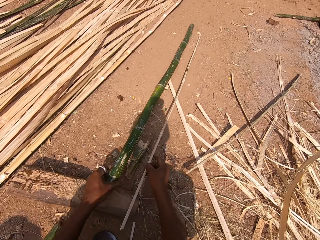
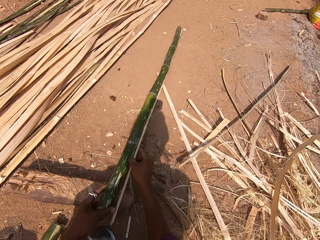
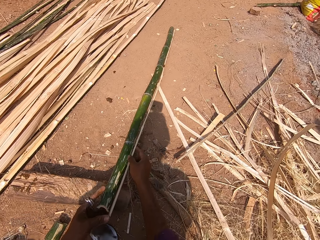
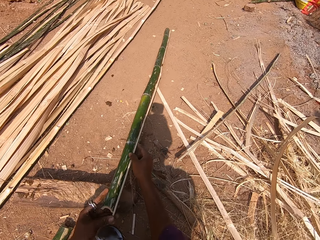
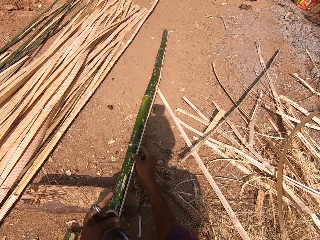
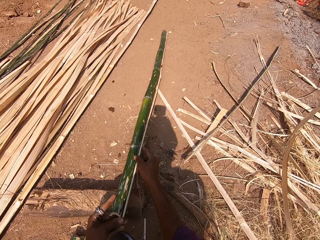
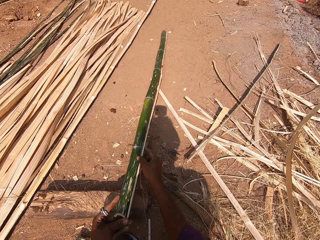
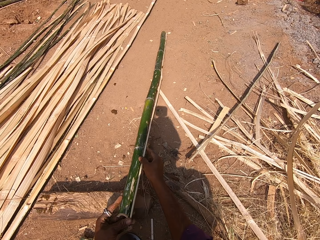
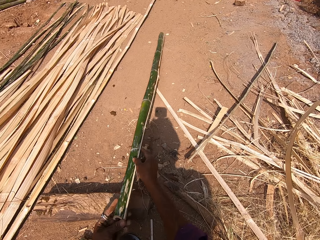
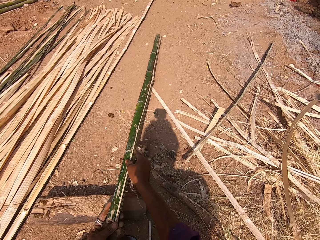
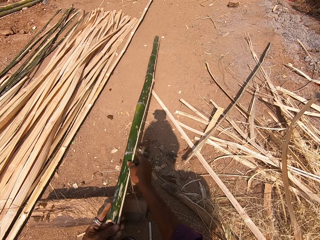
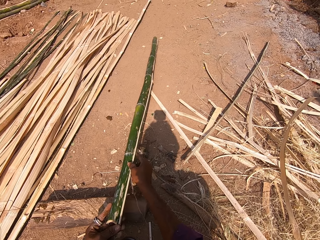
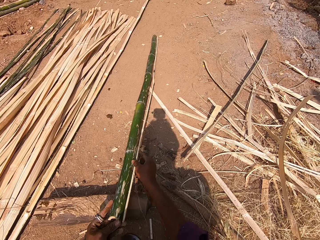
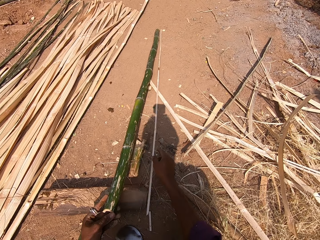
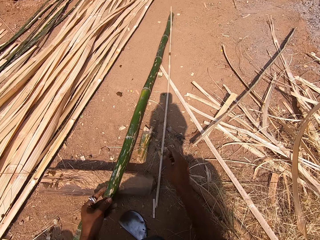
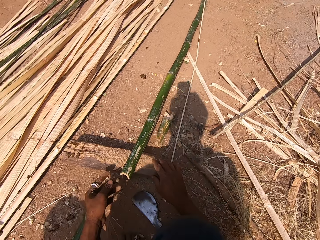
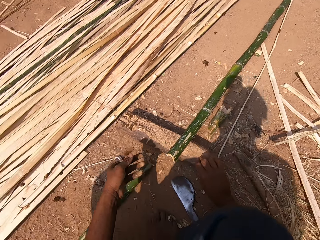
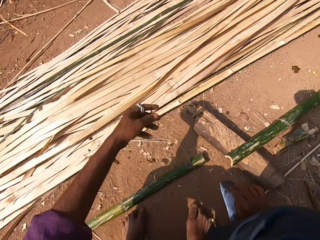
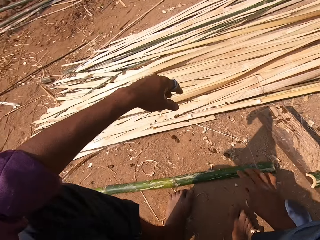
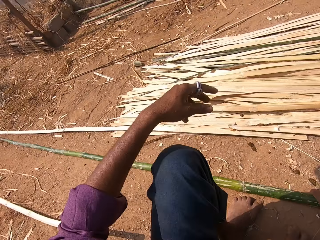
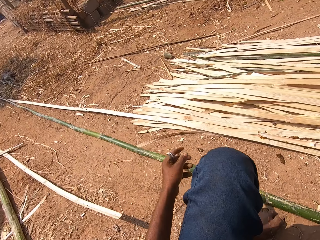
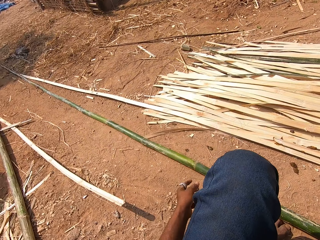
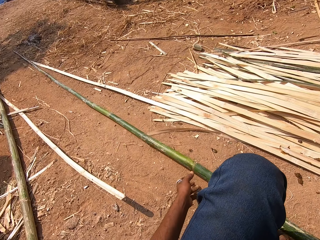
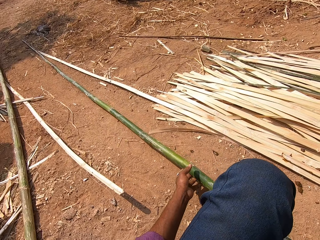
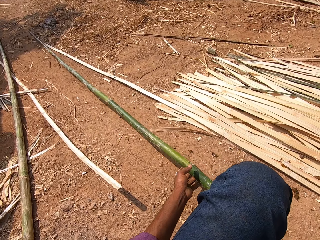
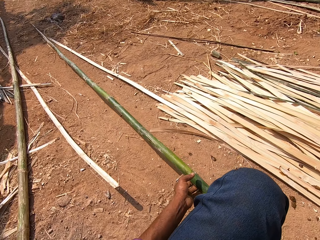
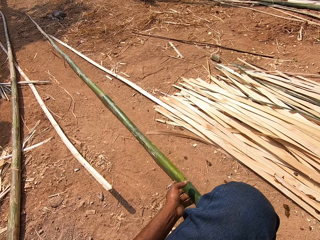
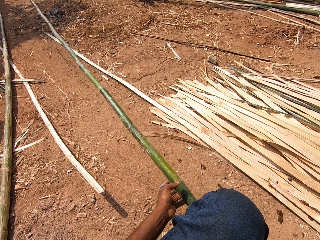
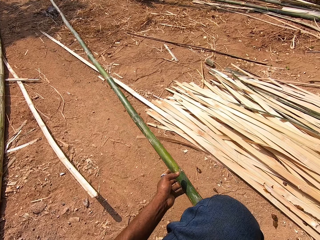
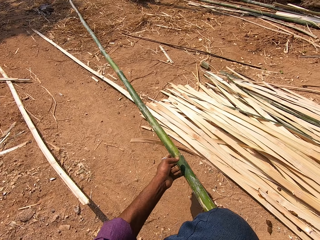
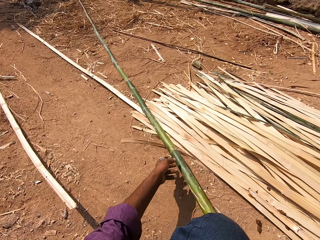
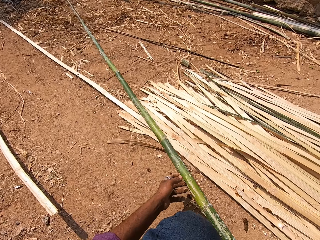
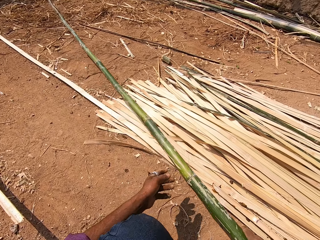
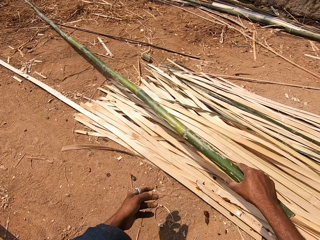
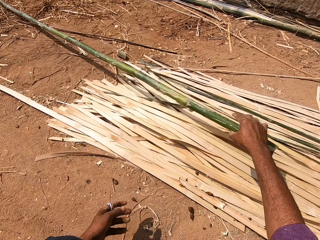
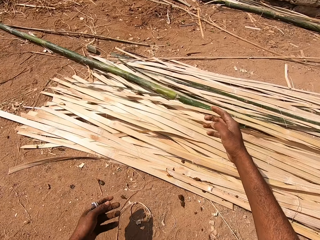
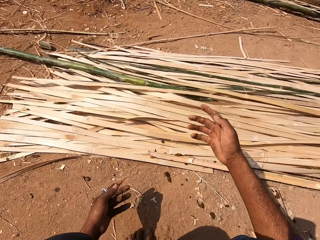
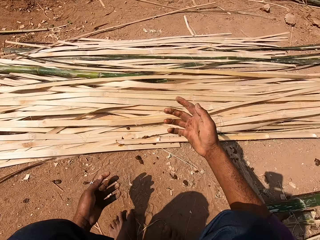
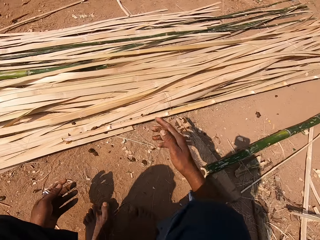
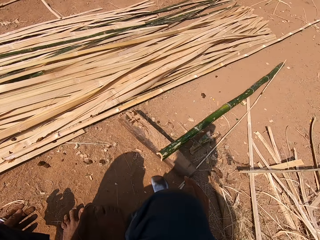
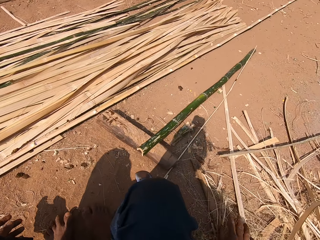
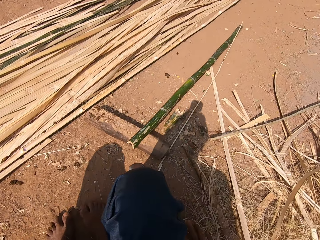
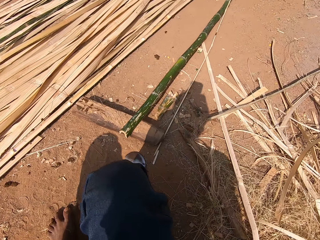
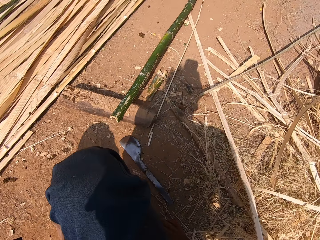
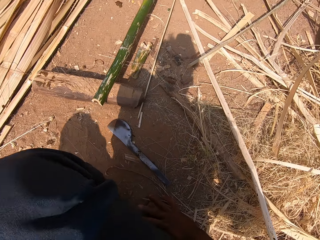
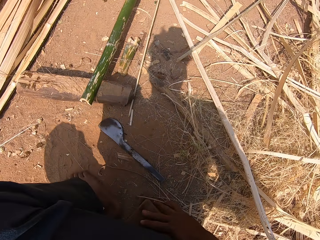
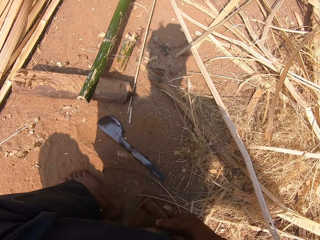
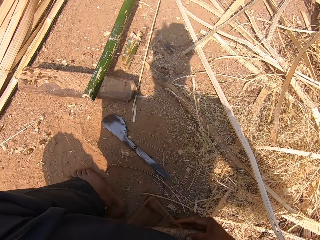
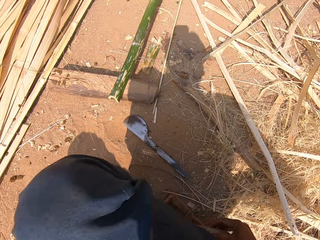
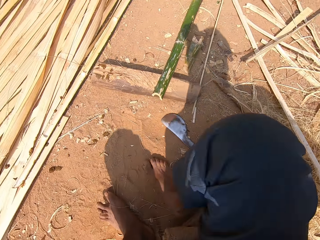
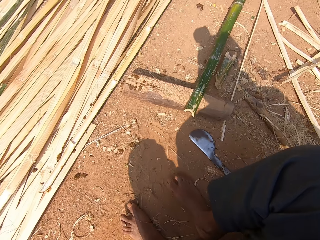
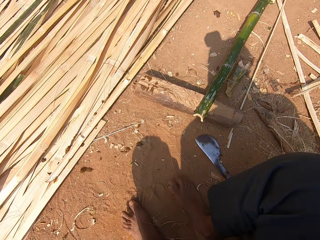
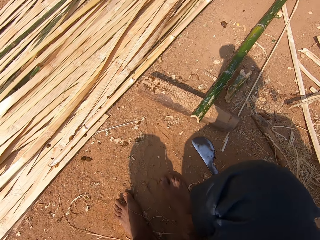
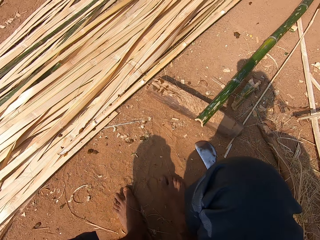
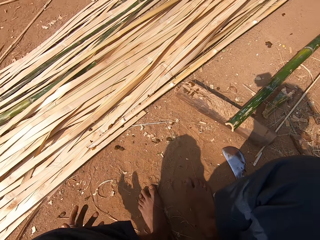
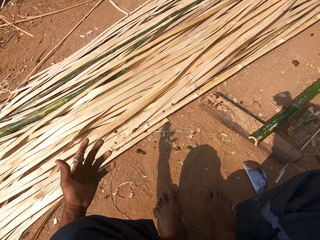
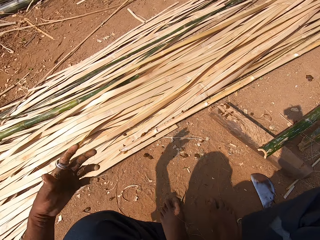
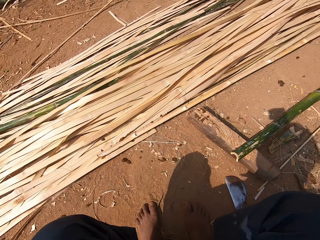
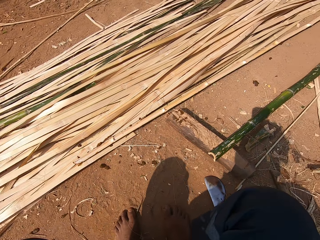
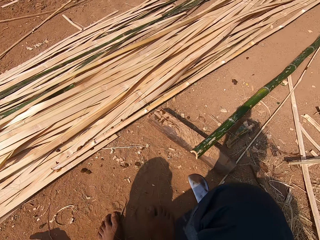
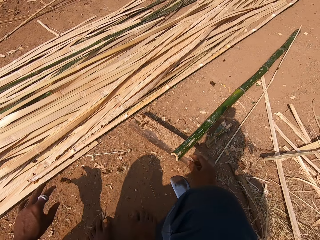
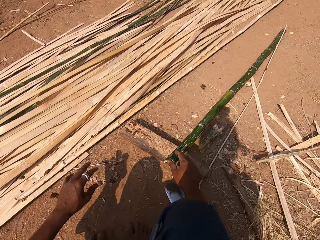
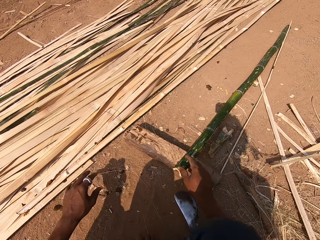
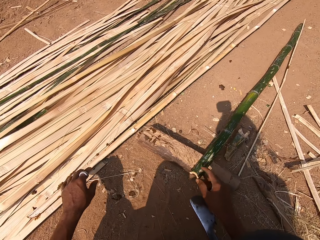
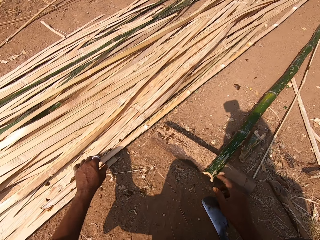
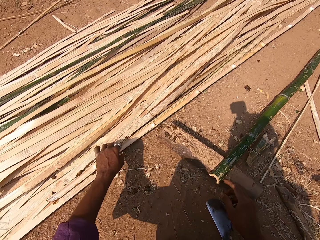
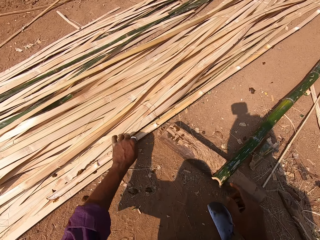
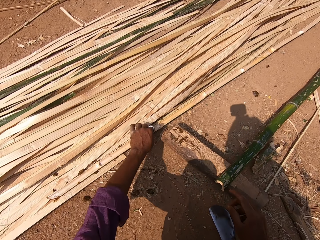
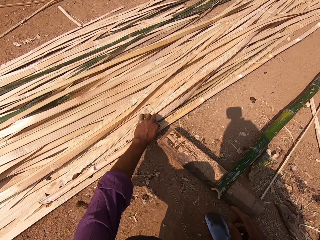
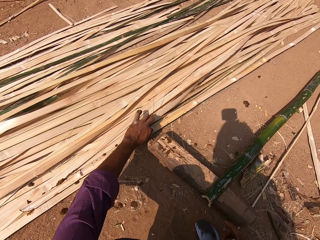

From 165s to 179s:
The camera wearer picks up the bamboo or bamboo strip from the ground. They measure the bamboo with a bamboo stick. They put the bamboo strip down and look around. They pick up the bamboo from the ground. They put the bamboo stick down. They look at the hand. They look around. They look at the hand.

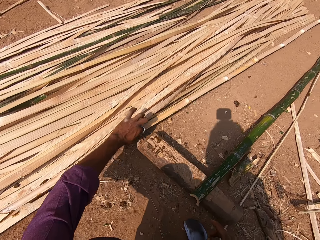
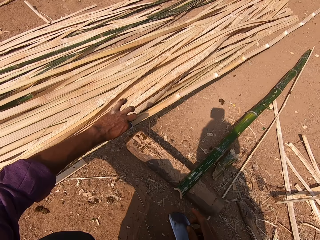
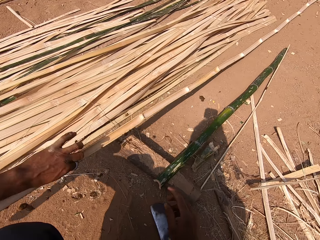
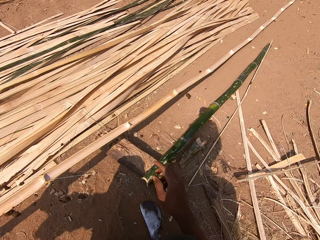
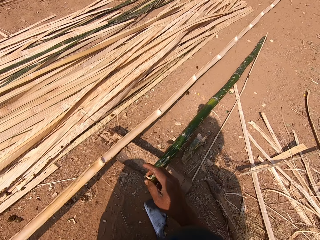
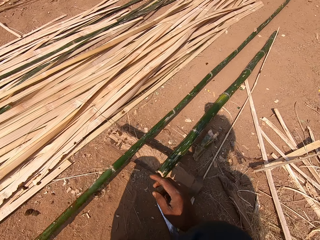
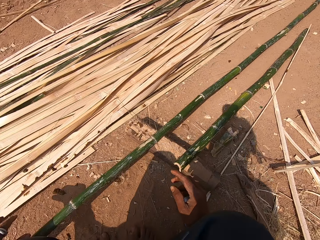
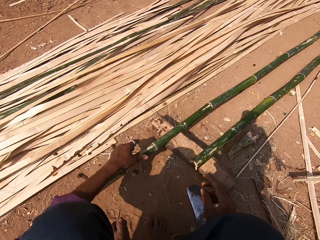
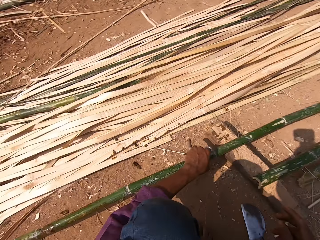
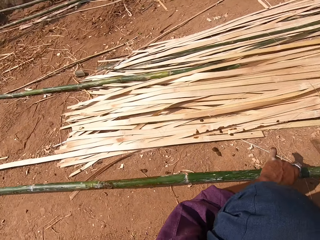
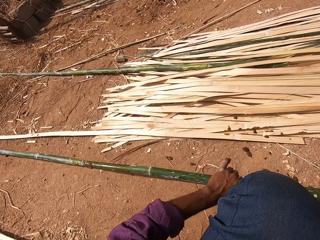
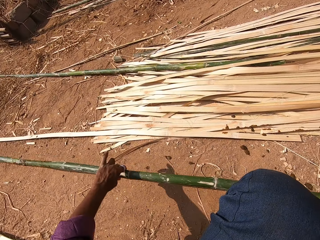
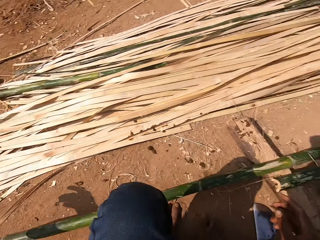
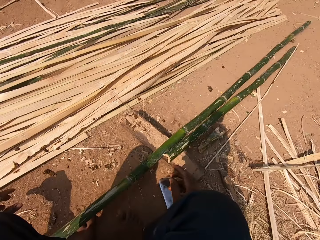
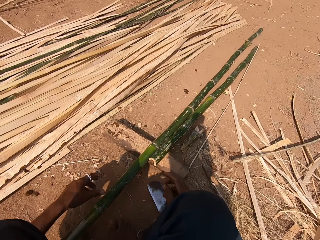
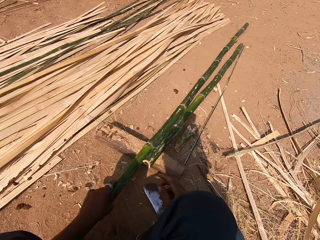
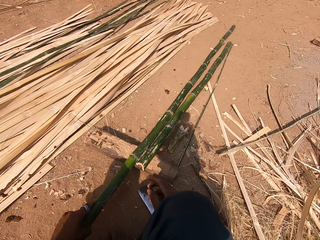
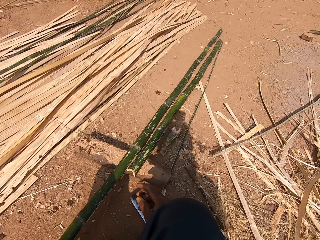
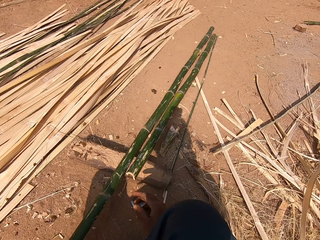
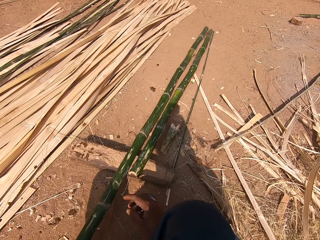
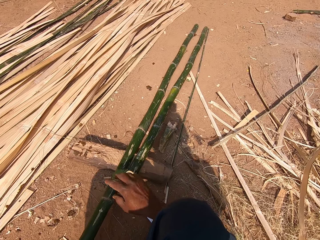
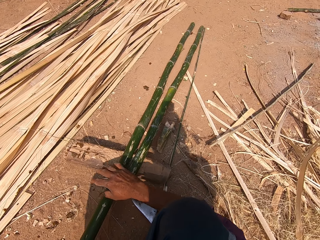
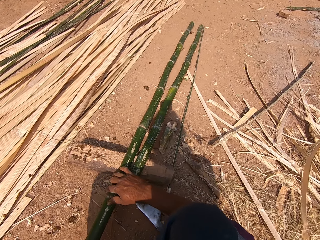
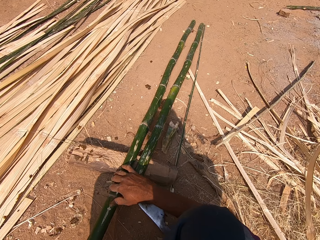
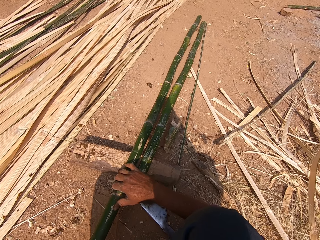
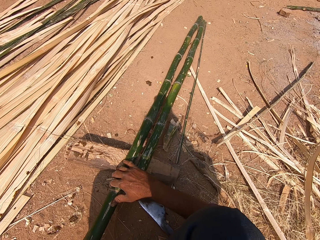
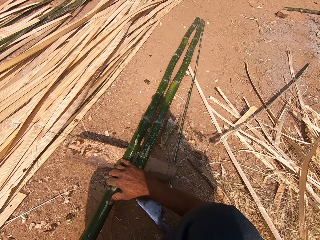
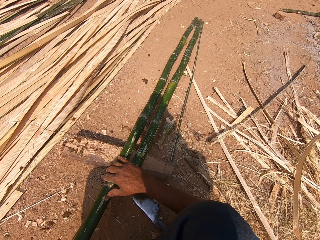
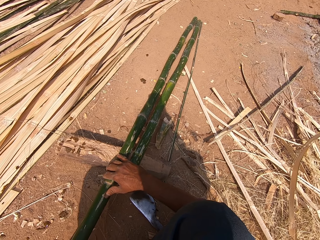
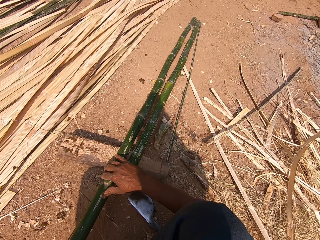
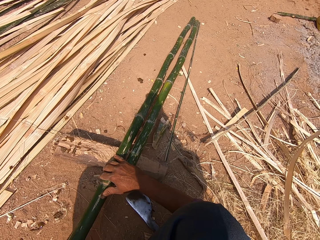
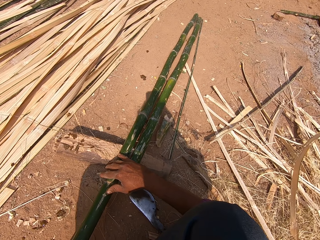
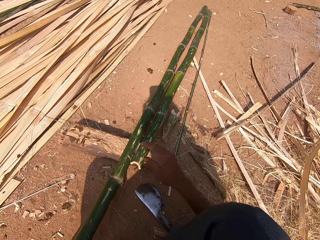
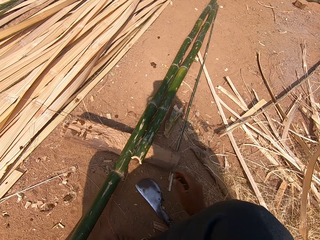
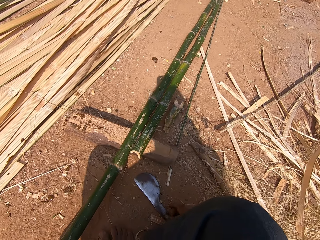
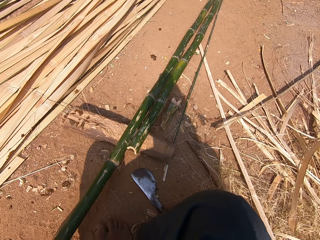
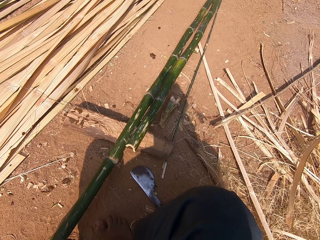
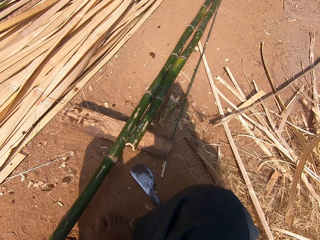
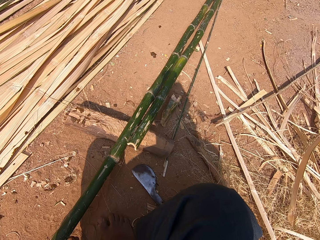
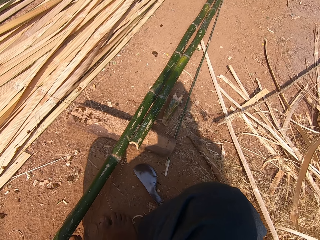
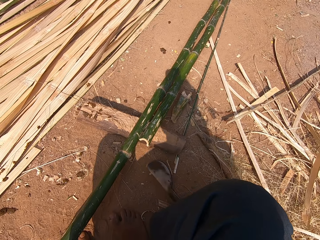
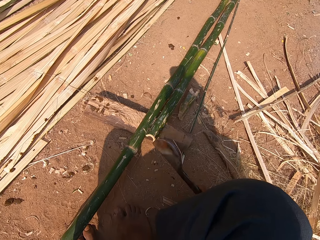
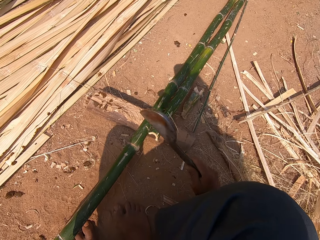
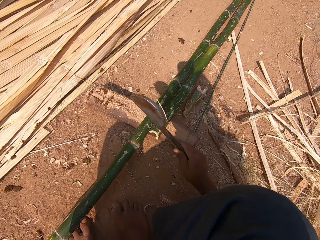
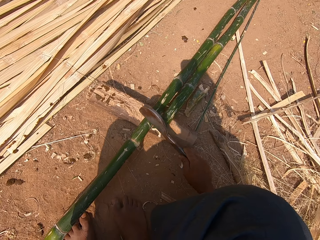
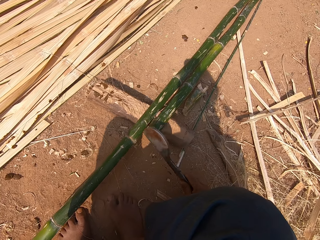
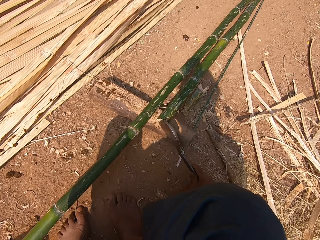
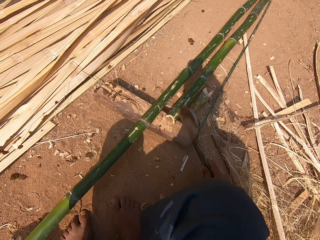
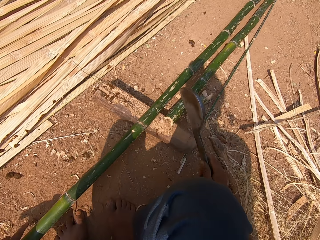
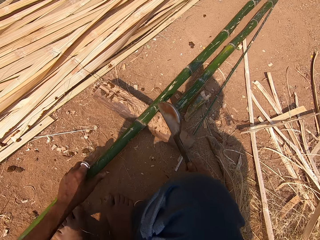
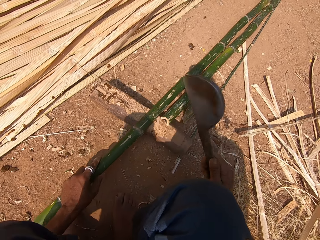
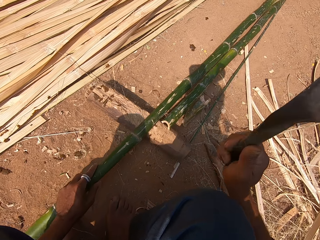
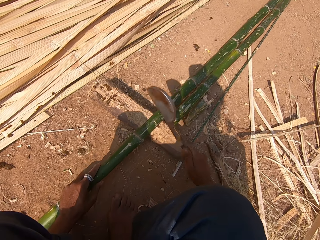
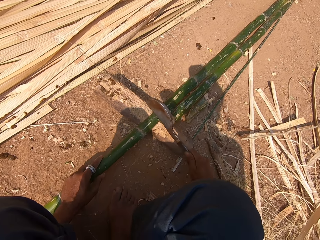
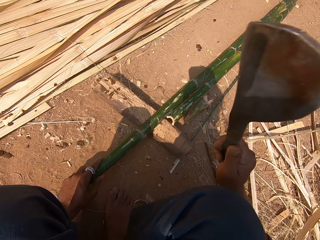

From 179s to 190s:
The camera wearer picks up the bamboo stick from the ground. They look around, pull the bamboo stick, and look around. They pick up a bamboo cutting sickle or machete. They cut the bamboo with the machete.
